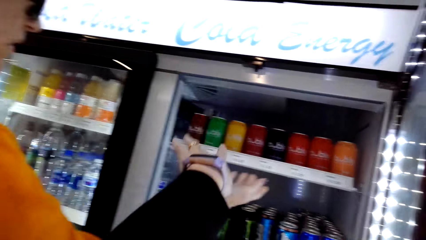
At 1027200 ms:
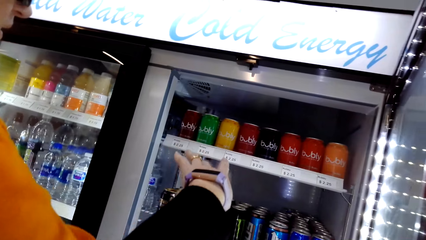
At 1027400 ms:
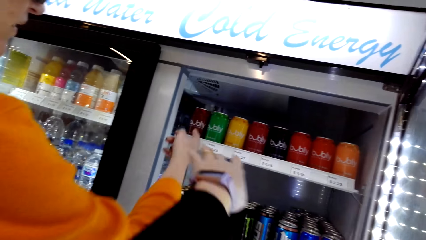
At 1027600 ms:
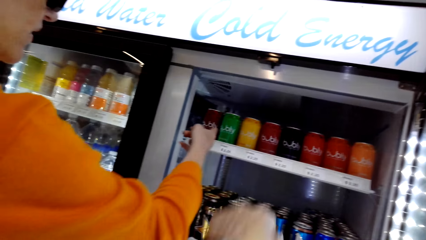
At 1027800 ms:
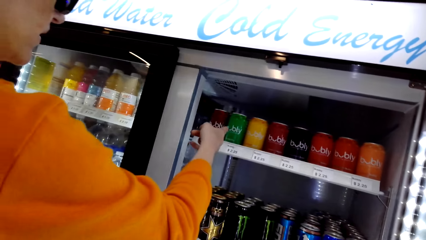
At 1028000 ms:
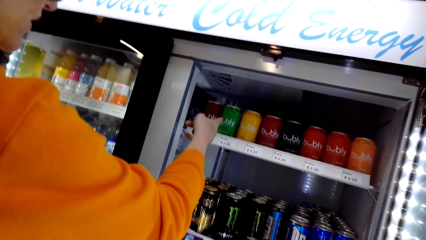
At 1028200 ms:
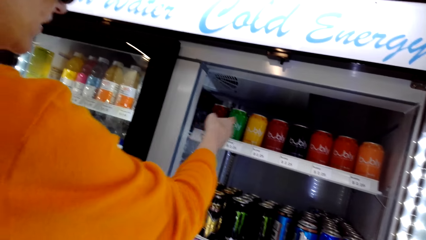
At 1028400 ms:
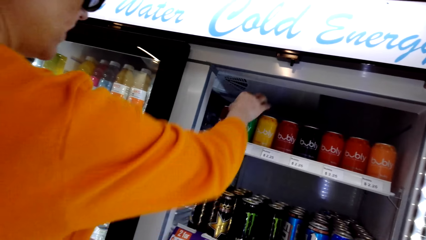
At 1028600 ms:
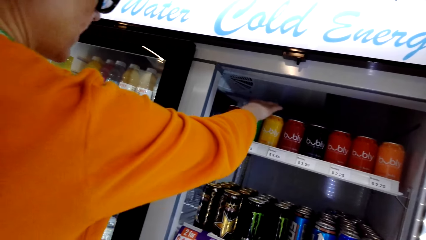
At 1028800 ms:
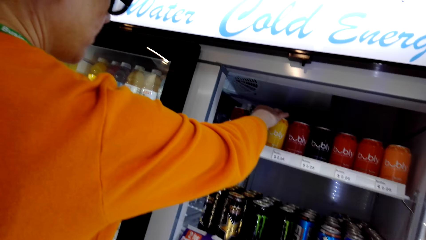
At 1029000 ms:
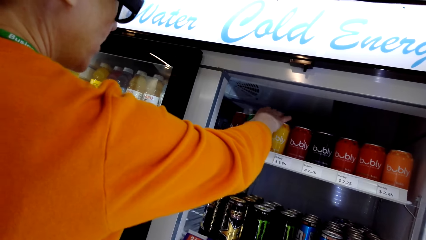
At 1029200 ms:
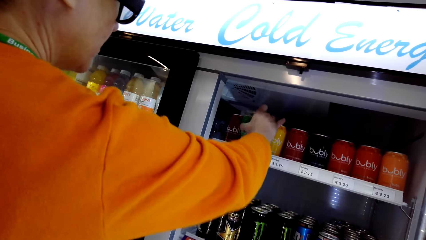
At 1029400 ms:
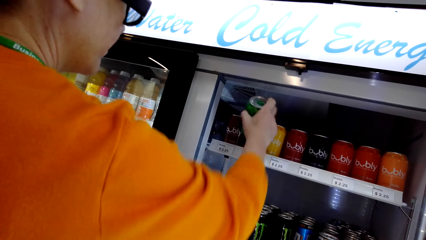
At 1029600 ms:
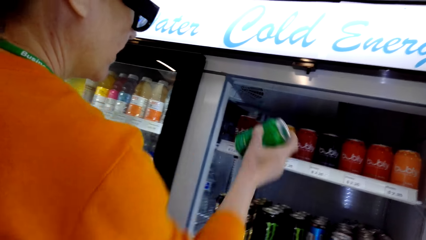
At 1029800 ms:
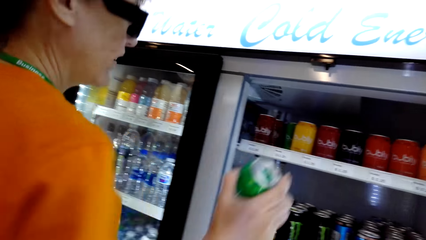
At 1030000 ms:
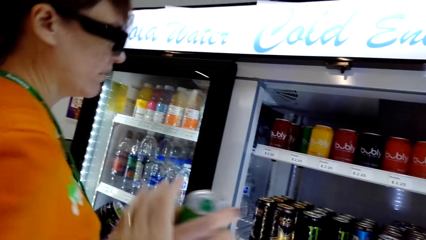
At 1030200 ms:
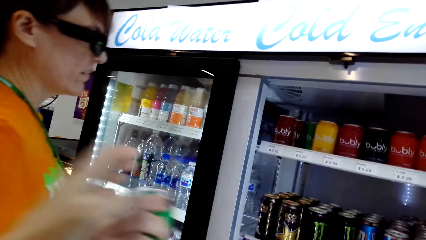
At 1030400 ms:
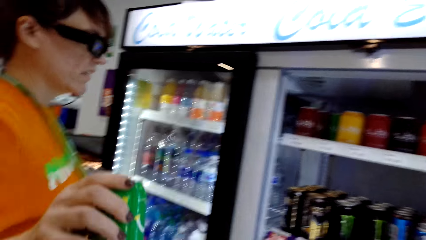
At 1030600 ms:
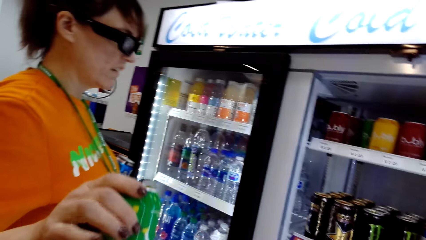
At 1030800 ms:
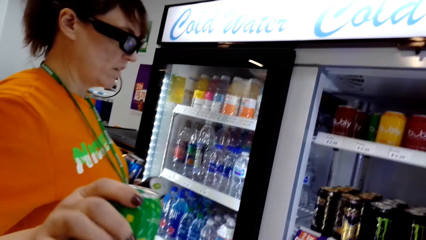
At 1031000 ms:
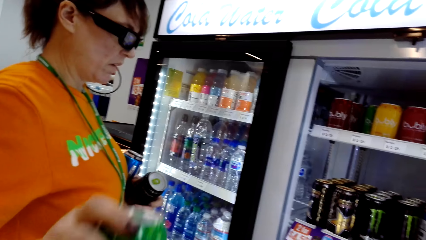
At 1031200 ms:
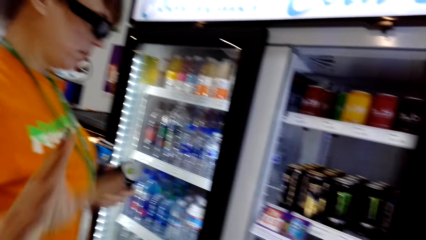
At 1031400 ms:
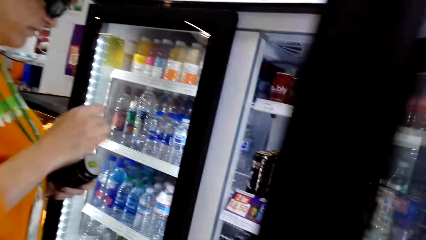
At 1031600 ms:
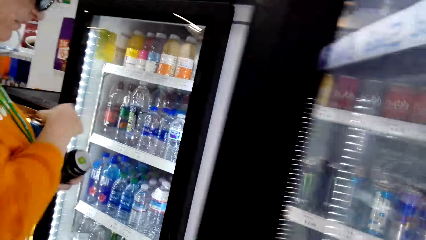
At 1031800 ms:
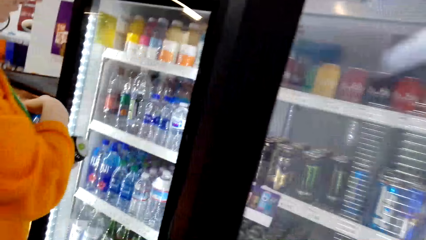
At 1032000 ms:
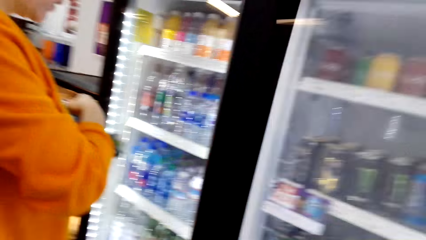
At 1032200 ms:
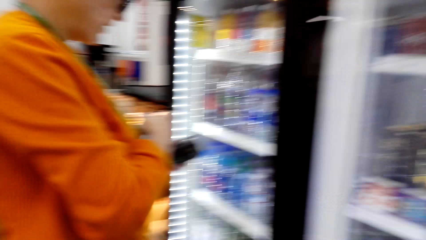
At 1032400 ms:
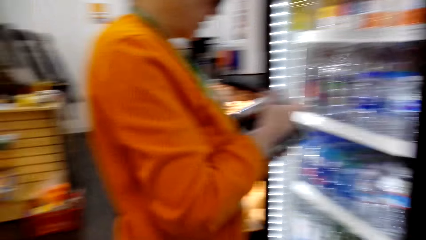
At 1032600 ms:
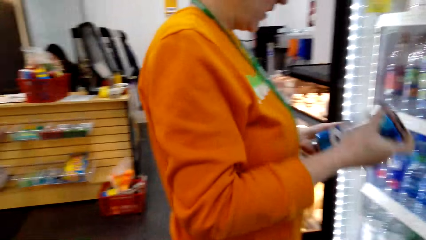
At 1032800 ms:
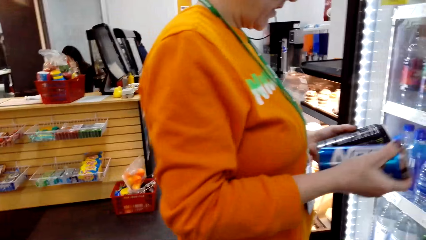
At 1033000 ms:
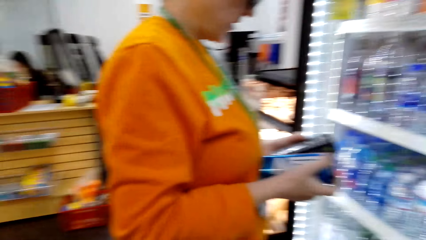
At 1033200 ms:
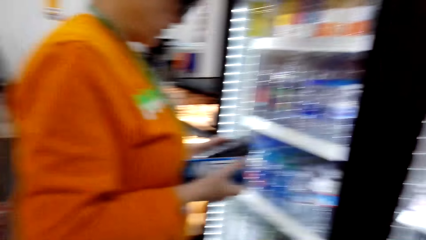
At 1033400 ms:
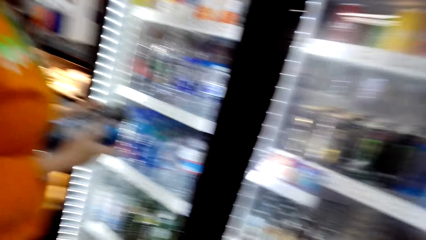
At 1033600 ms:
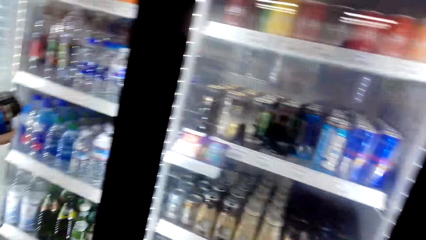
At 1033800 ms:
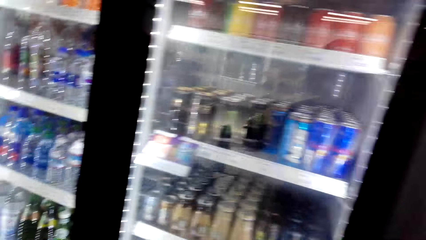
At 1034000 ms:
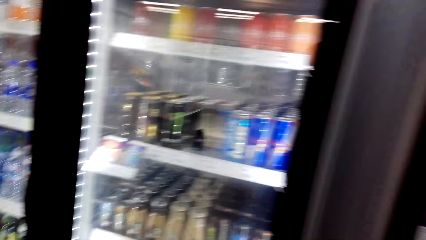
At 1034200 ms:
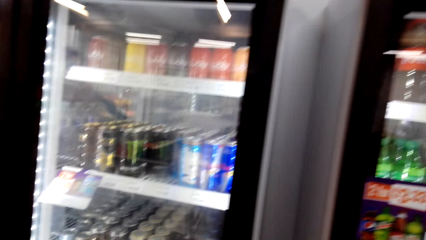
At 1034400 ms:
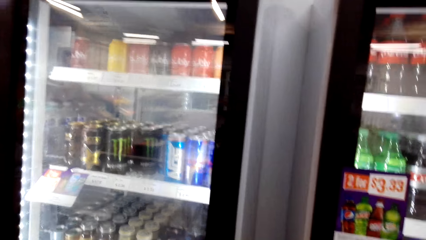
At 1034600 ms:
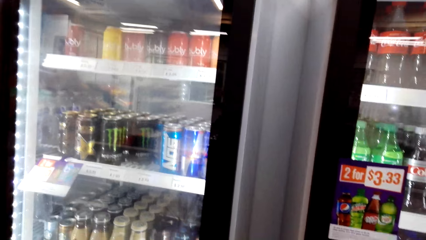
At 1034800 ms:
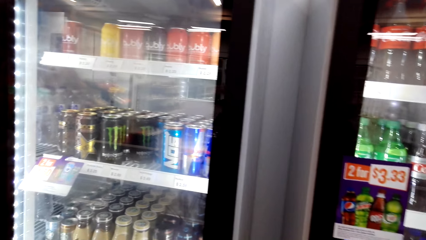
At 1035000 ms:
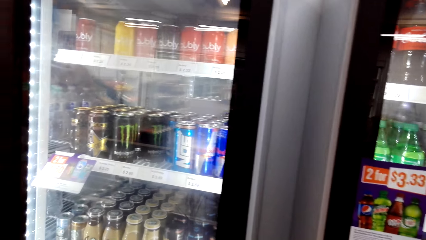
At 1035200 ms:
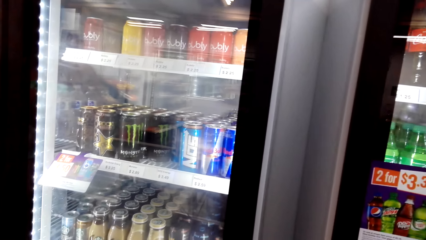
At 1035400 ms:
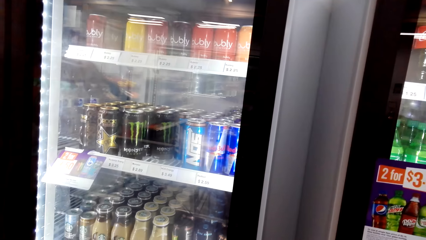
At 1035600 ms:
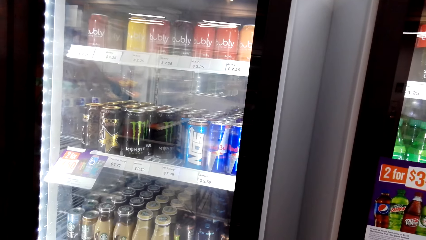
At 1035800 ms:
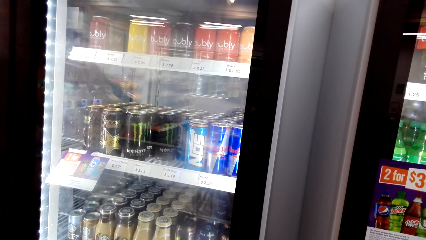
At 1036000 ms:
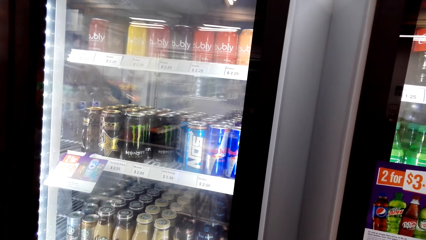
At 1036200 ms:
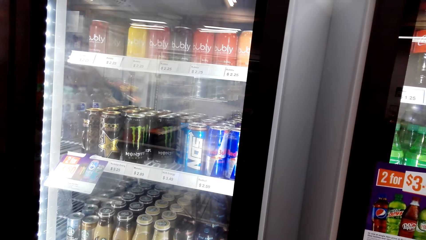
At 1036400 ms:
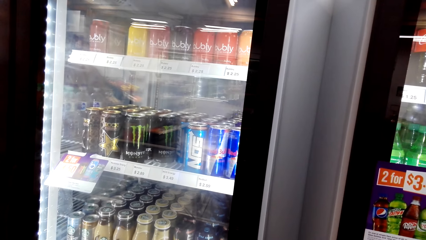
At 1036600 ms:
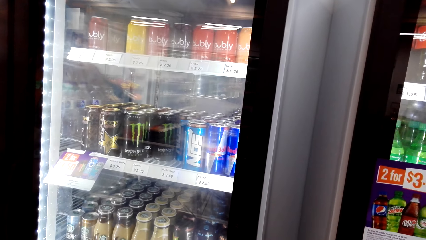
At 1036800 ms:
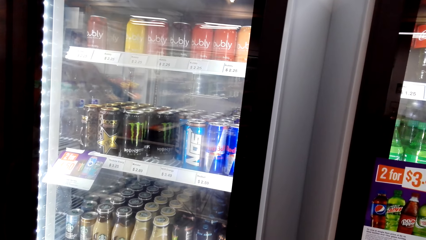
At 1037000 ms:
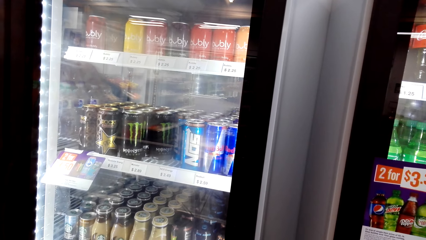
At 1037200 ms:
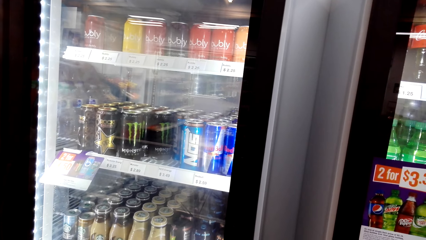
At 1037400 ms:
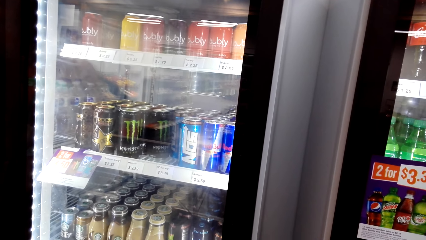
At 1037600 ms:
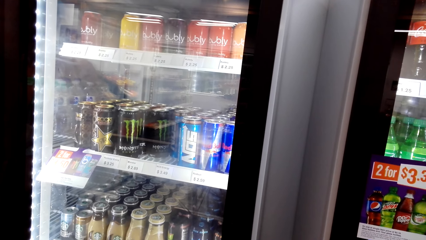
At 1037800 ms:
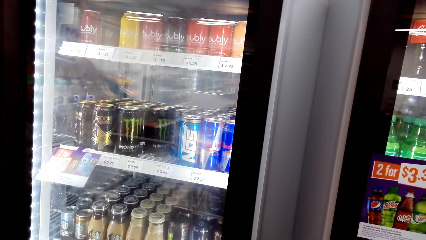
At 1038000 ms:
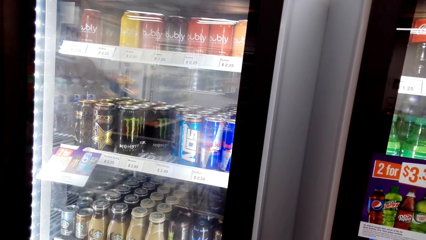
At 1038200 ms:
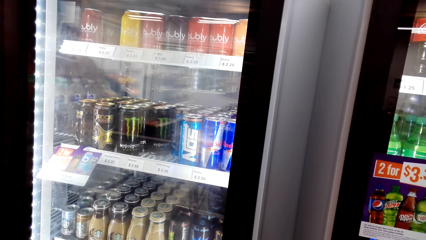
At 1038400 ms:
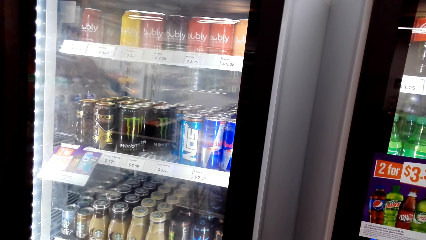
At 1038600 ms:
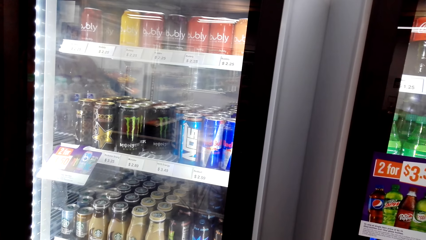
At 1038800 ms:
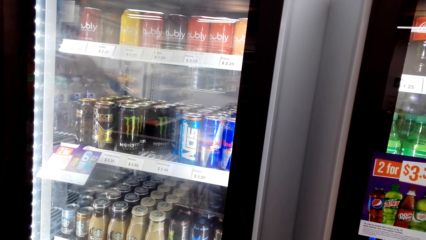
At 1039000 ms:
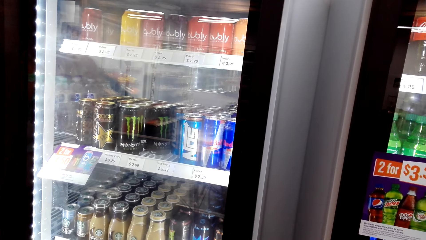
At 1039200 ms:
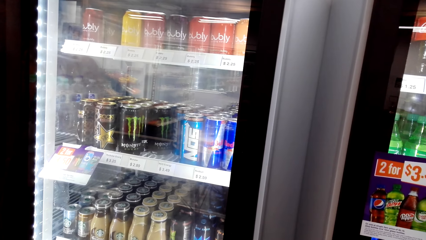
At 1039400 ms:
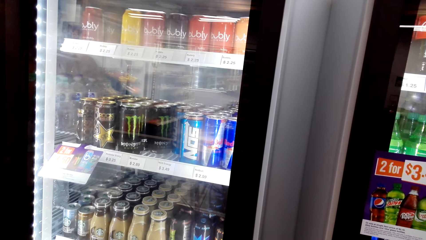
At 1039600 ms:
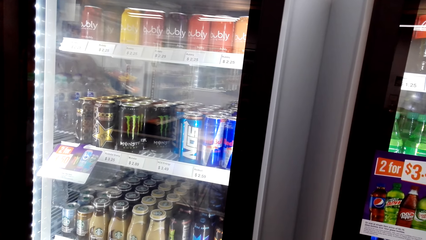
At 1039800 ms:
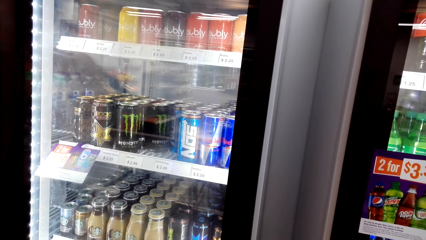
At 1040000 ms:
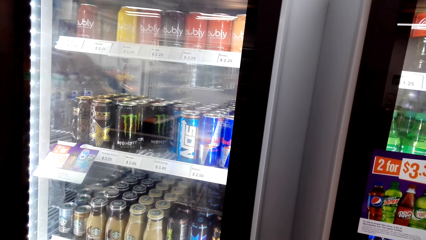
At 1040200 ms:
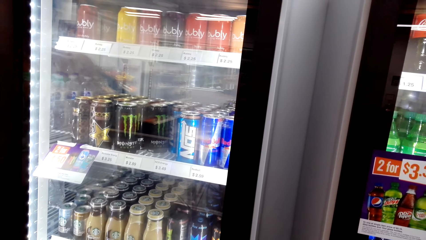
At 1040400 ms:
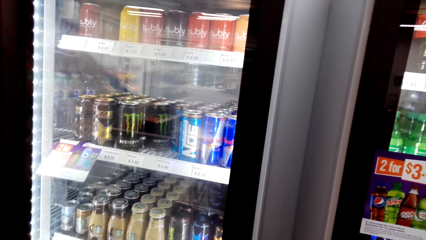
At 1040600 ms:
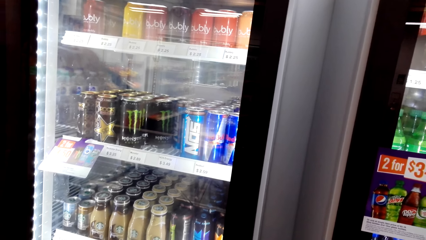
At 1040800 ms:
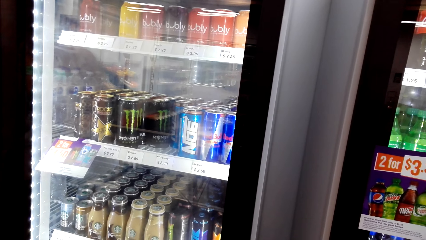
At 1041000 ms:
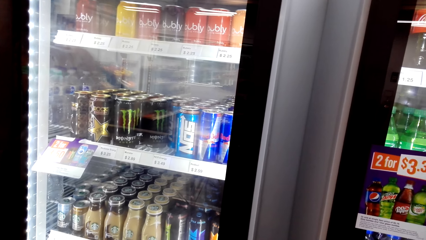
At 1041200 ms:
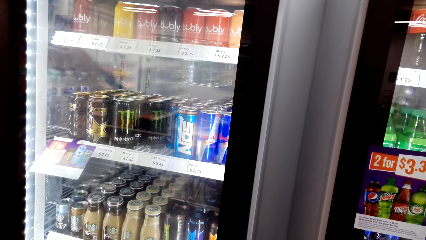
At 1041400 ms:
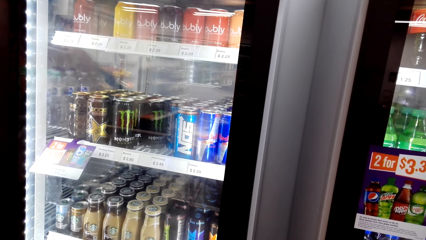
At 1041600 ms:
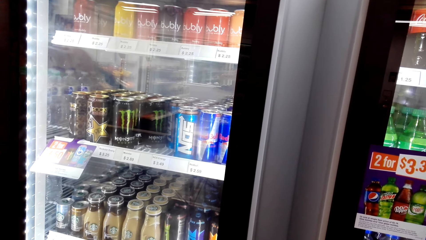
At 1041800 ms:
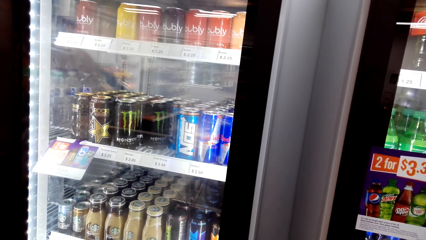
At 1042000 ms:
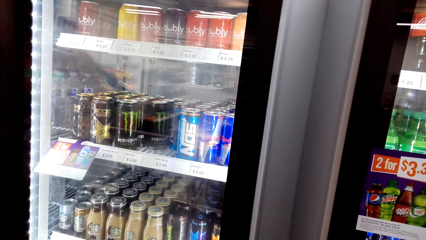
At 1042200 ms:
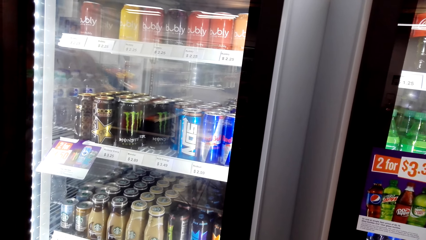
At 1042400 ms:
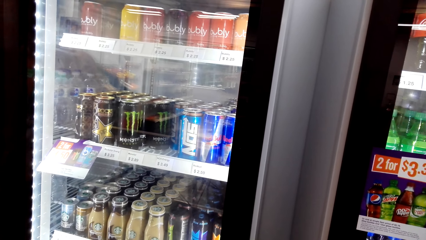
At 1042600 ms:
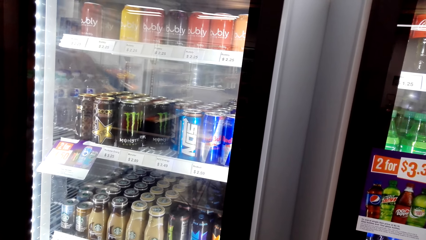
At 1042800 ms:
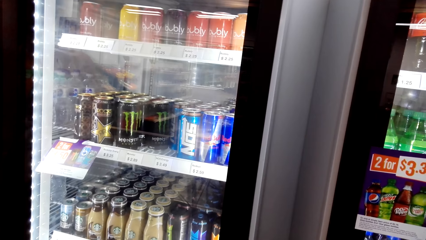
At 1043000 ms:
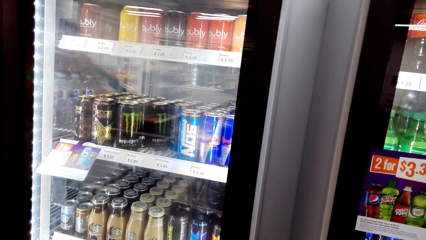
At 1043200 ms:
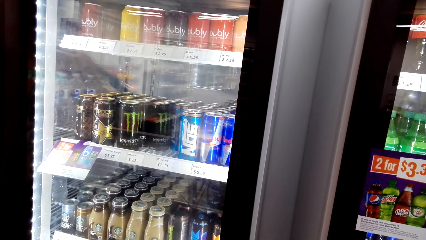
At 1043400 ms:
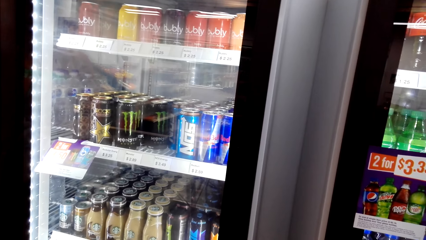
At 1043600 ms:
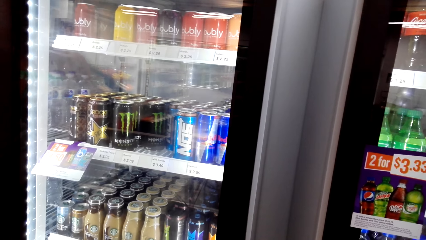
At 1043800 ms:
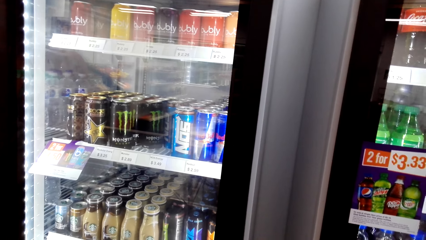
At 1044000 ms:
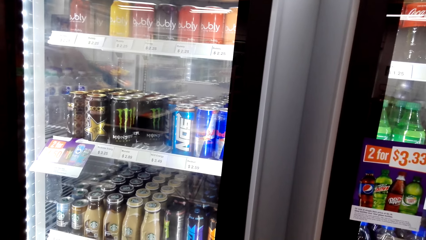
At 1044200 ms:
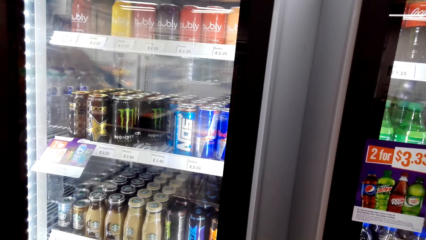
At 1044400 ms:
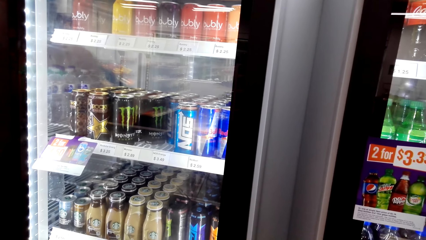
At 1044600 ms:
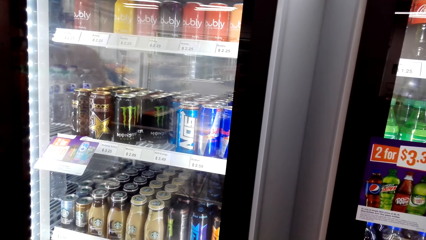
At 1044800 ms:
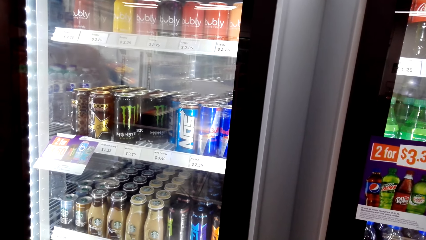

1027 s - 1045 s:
A woman picks Bubly energy from the fridge. The woman gives the camera wearer the Bubly energy drink. The woman stands on the floor. The camera wearer closes the fridge. They stand on the floor.
